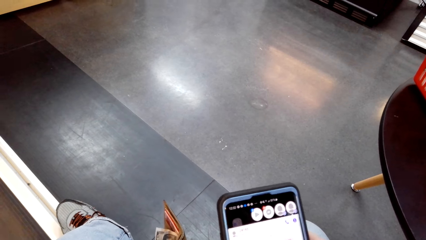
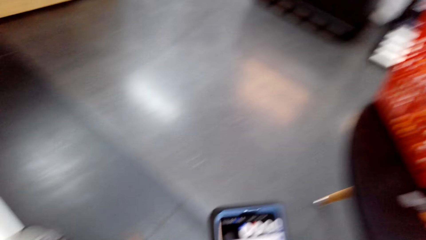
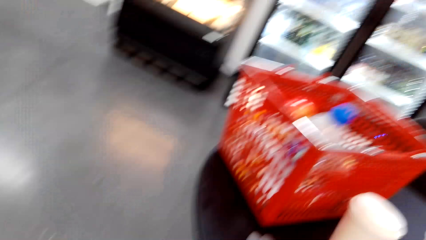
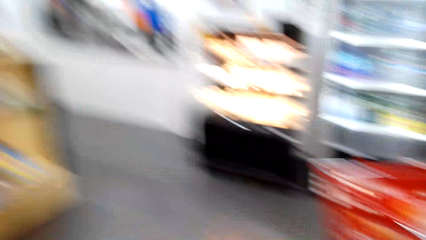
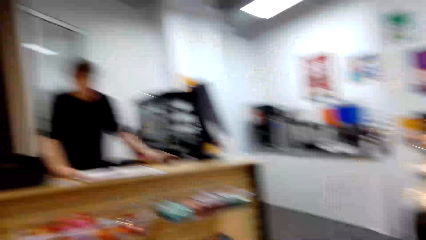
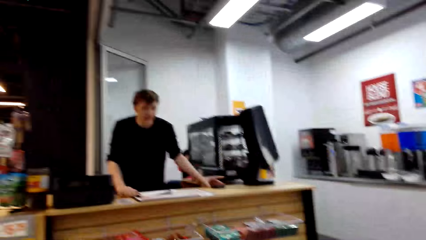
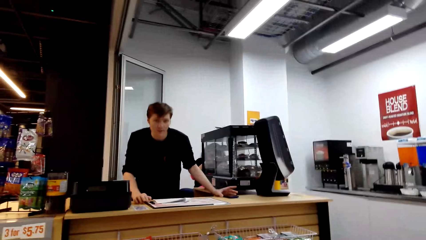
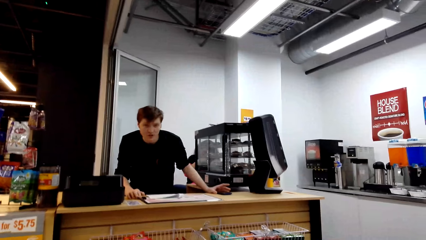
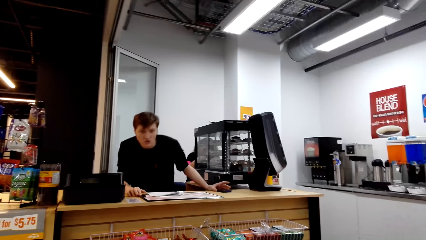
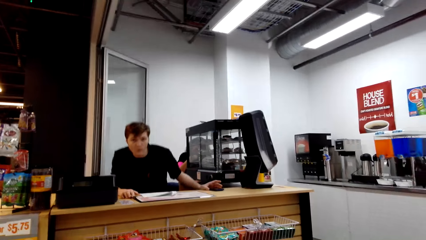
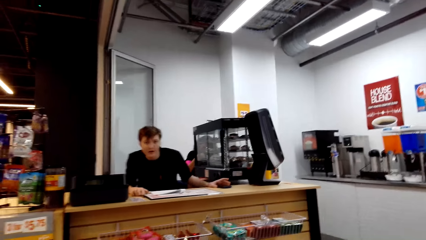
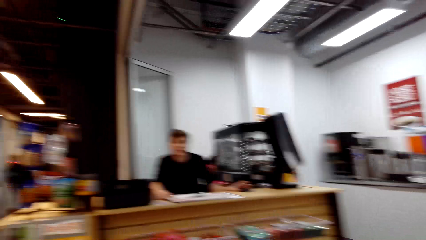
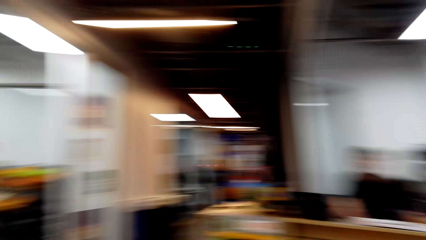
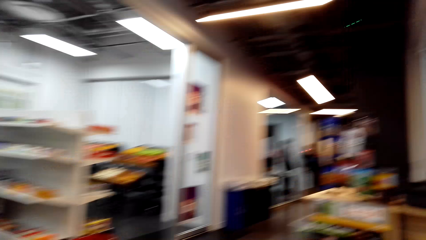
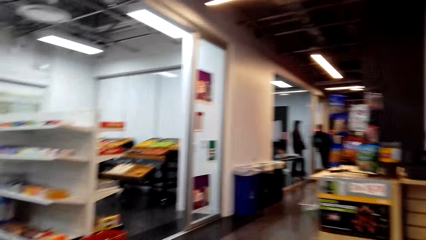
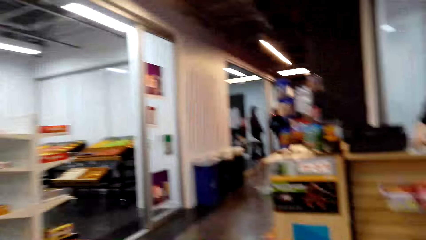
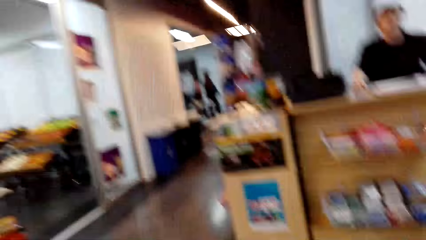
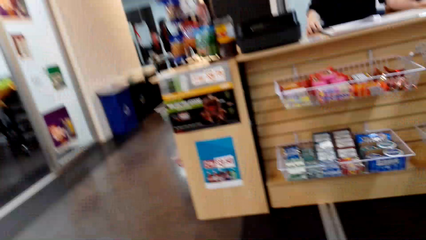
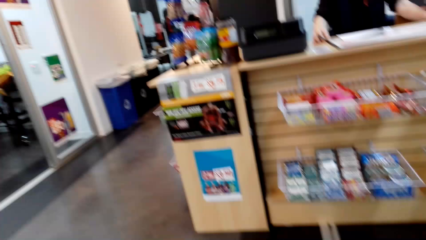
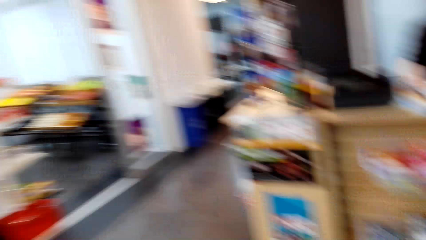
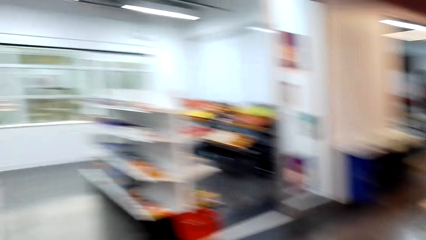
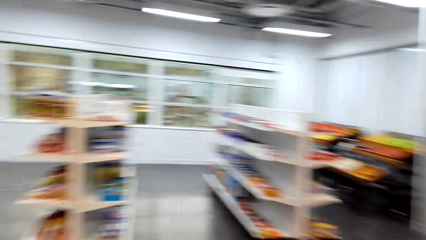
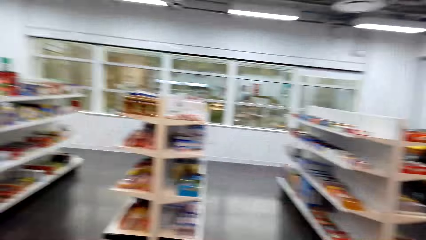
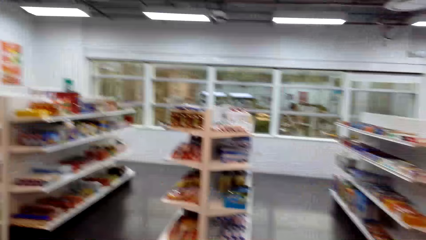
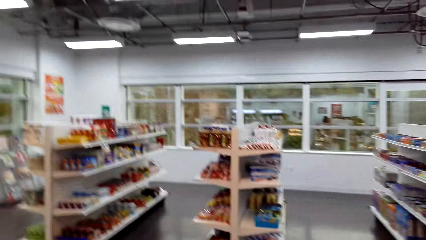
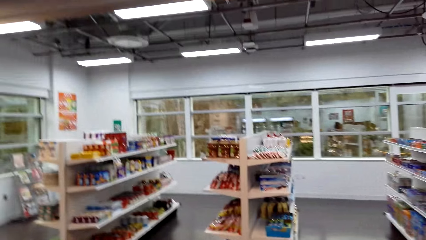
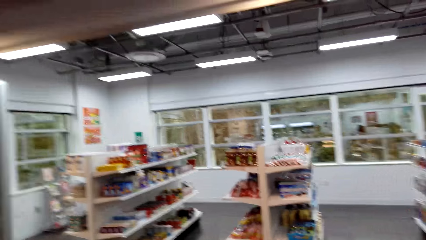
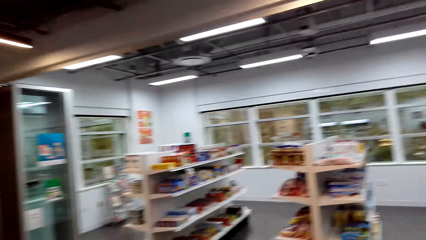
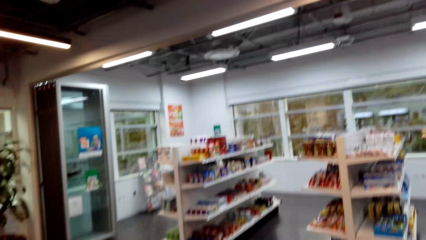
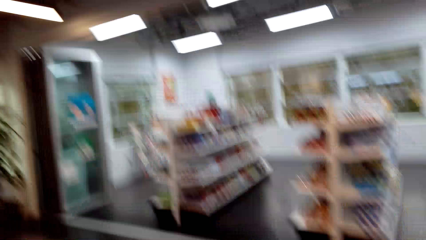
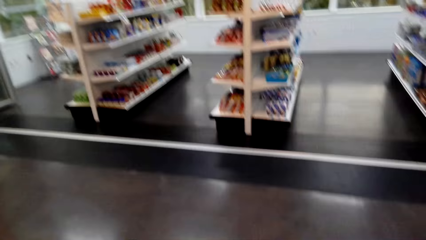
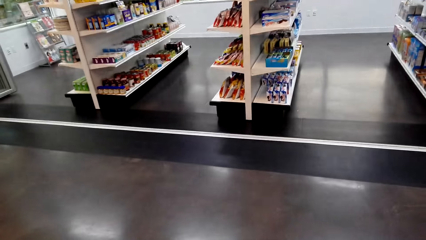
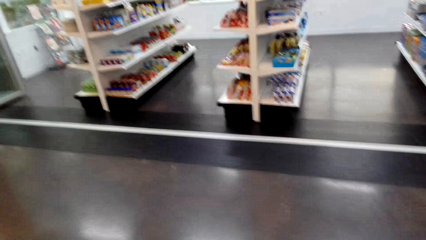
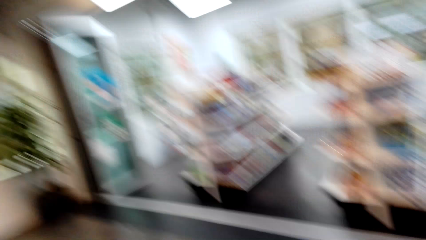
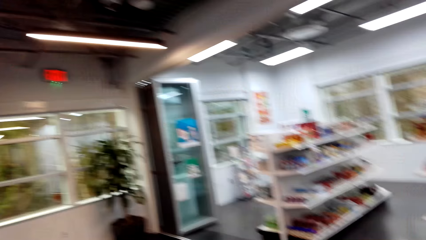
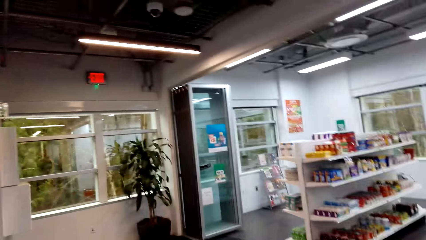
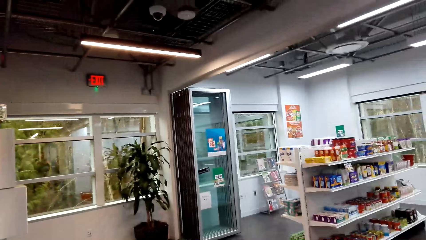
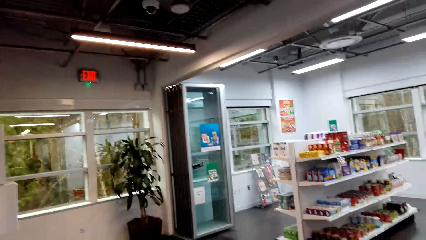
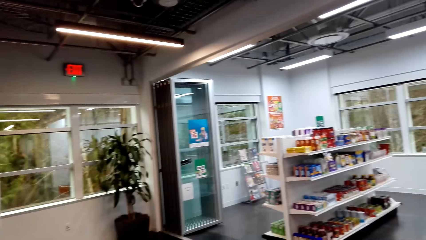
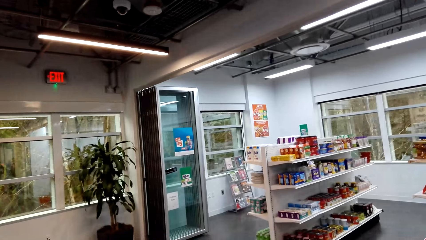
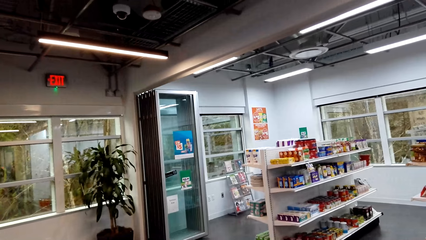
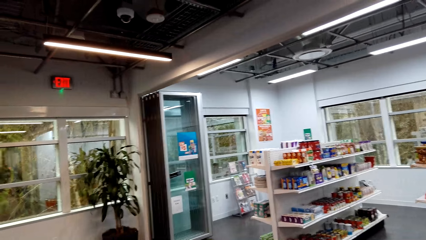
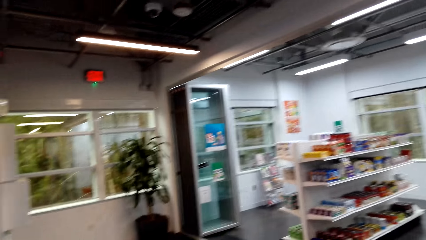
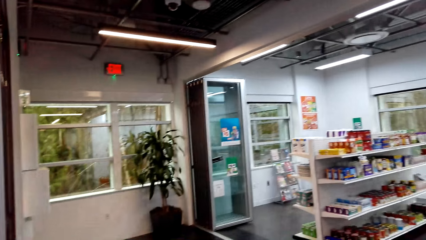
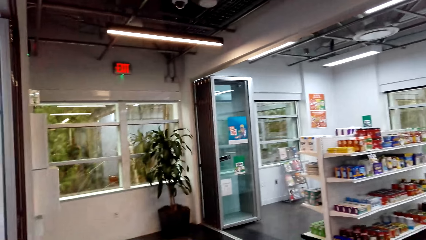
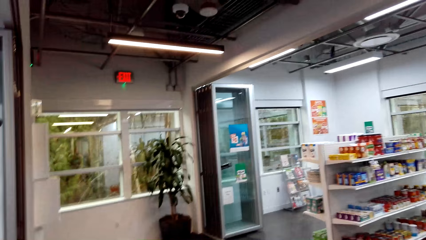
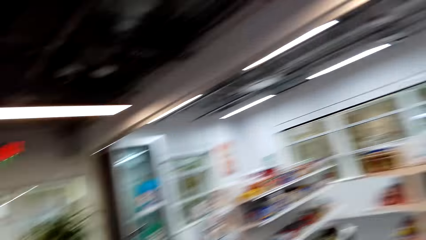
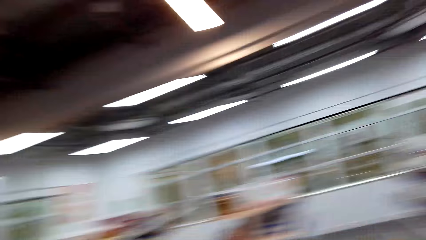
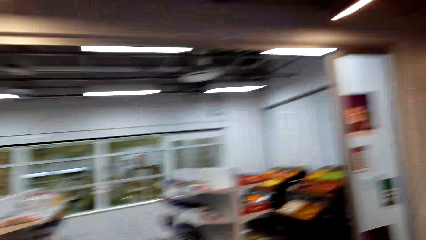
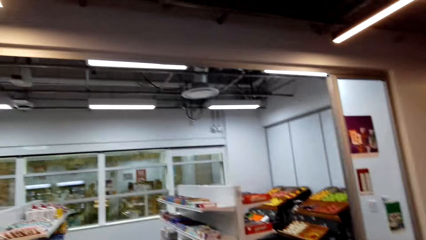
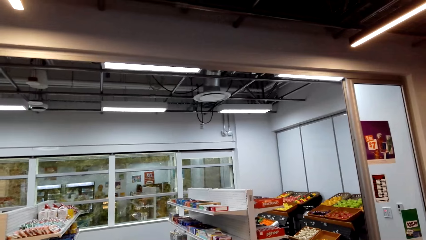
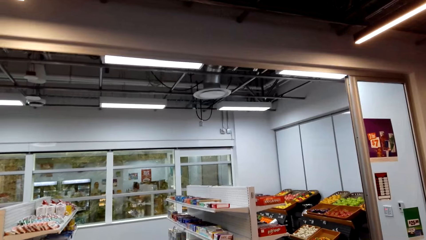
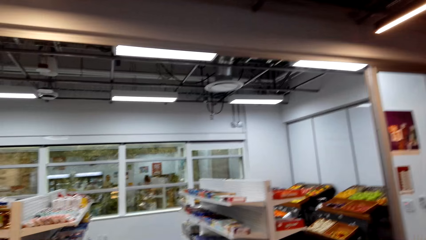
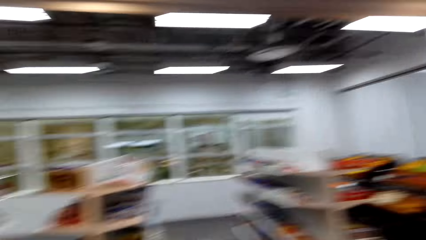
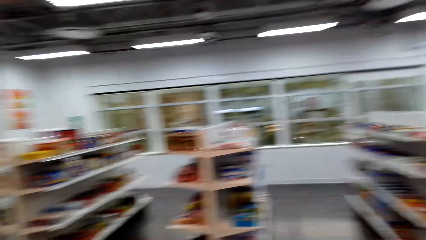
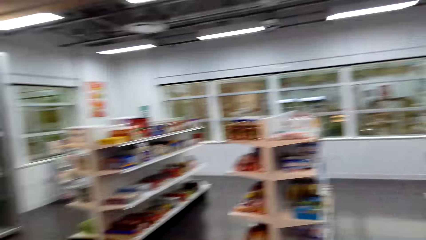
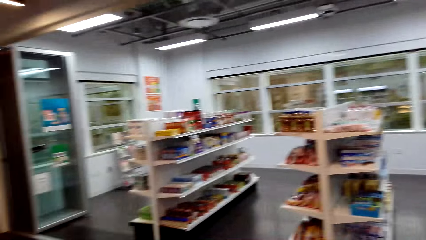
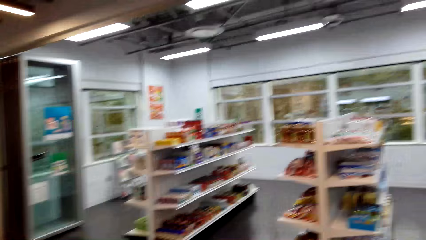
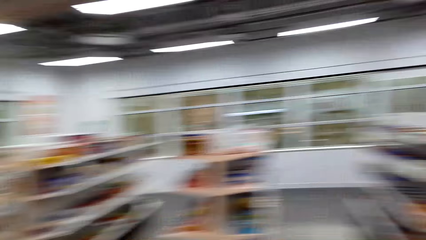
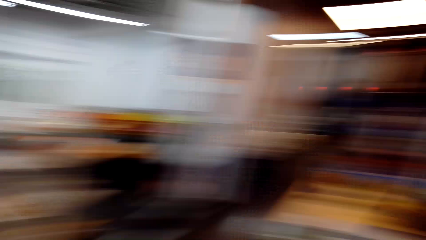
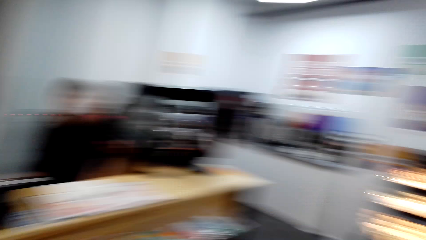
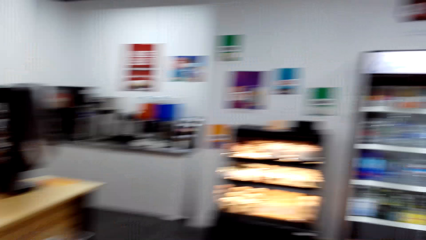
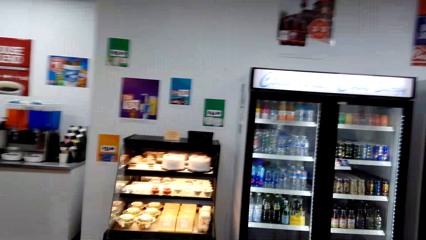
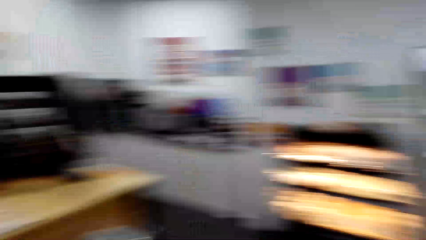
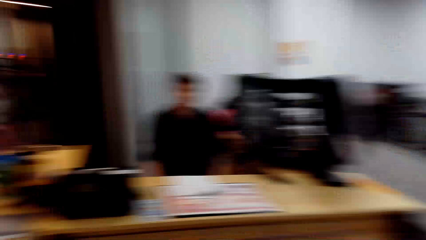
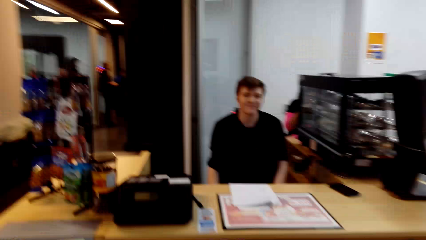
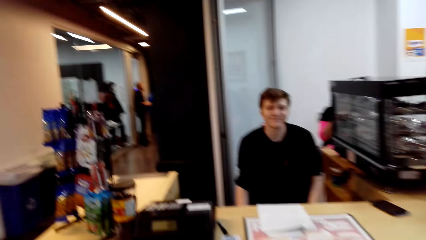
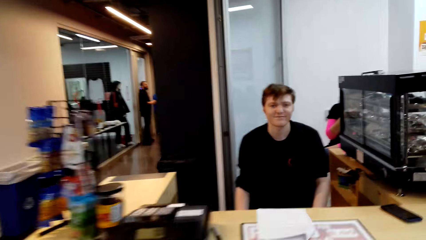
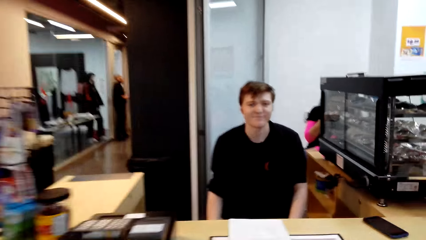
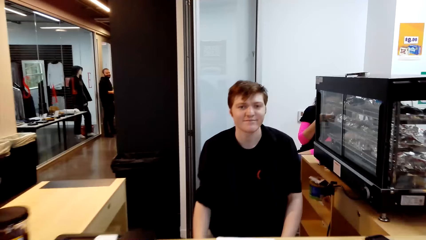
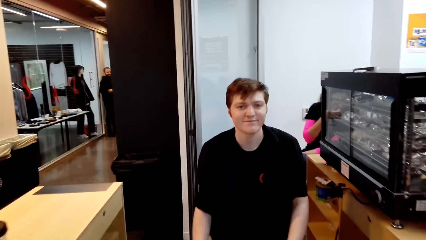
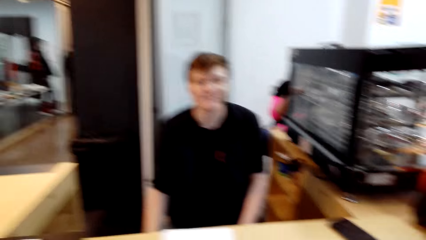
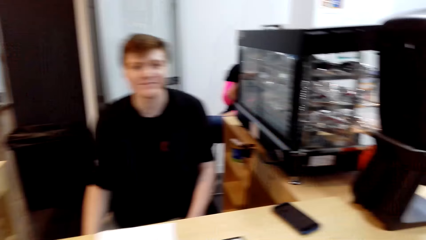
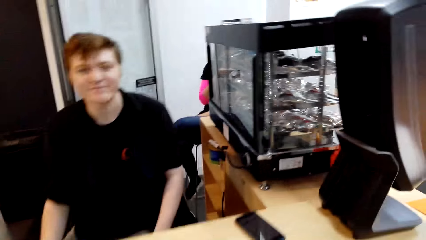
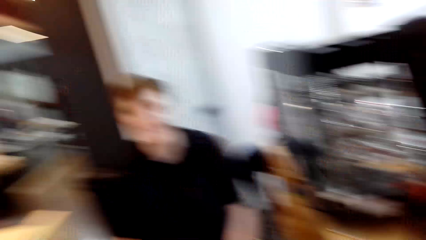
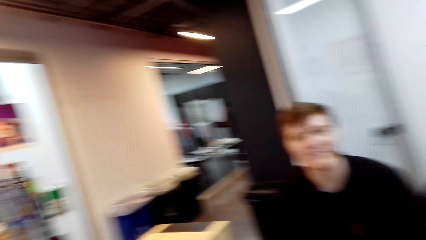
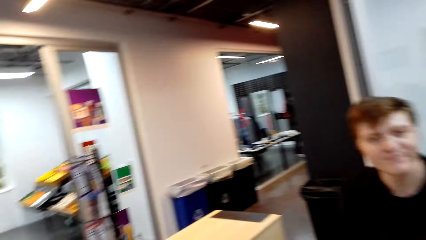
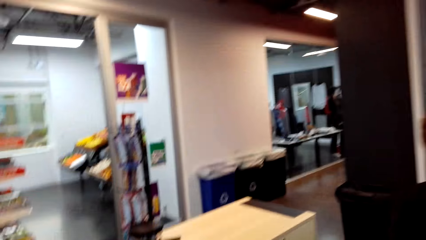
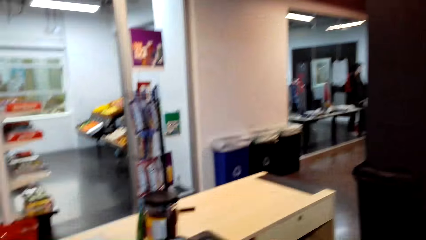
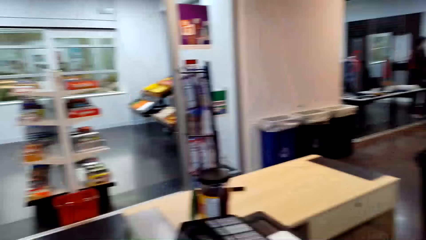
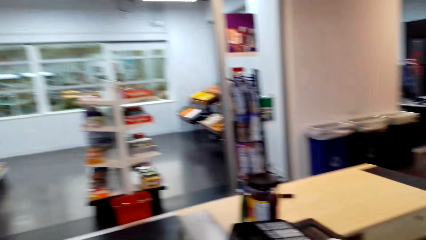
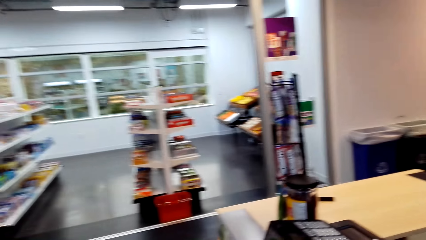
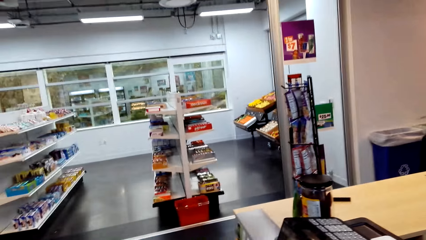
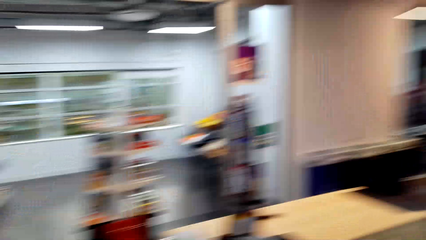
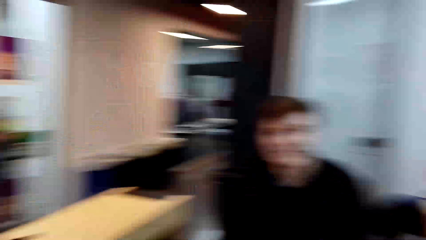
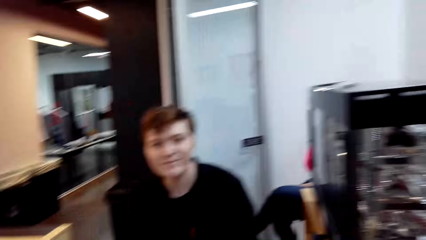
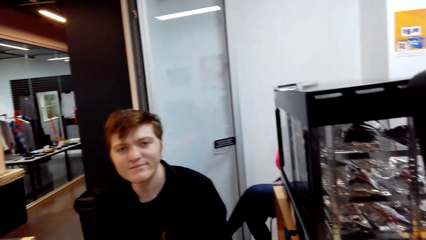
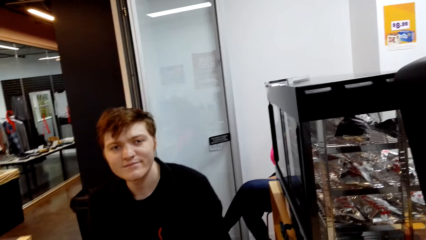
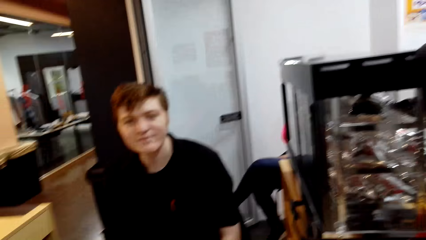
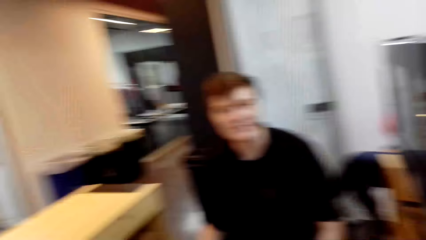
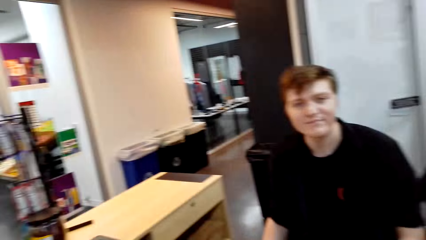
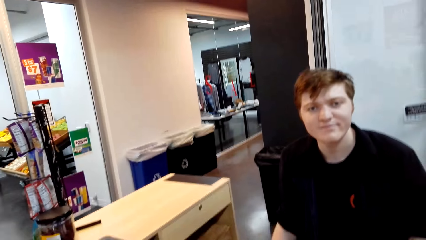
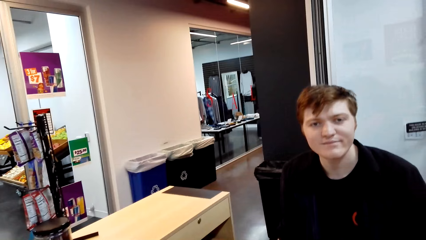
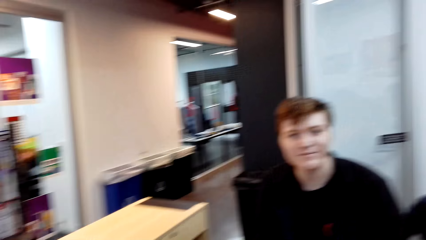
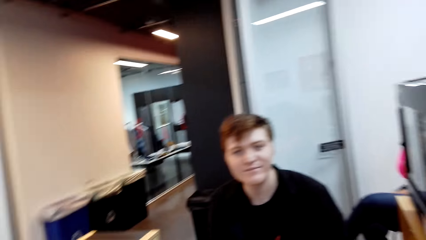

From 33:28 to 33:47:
The camera wearer looks at a man. The man sits on his chair. The man talks with the camera wearer. The camera wearer moves around the supermarket. He looks around the store. He looks around the supermarket. He walks towards the counter. He talks with the man. He turns his head around.
